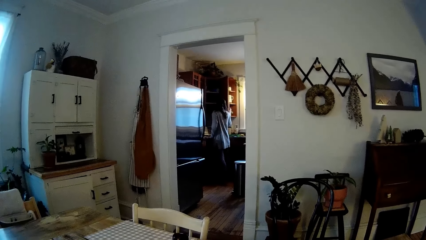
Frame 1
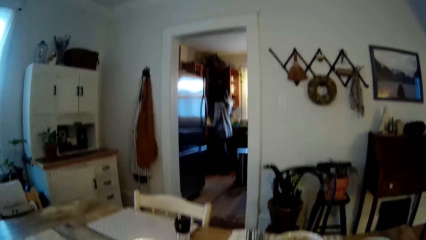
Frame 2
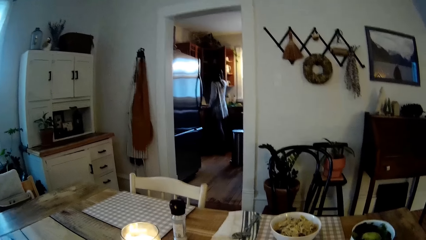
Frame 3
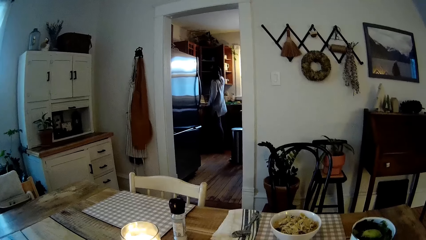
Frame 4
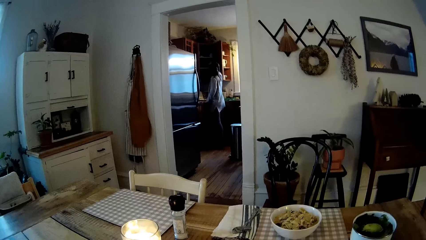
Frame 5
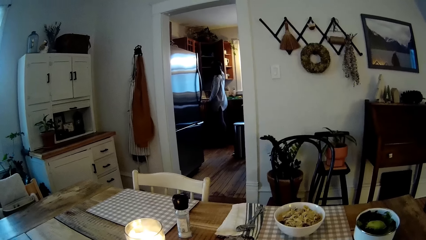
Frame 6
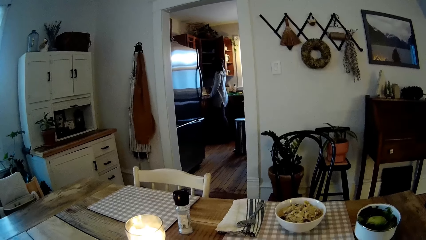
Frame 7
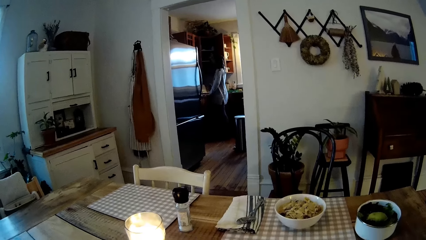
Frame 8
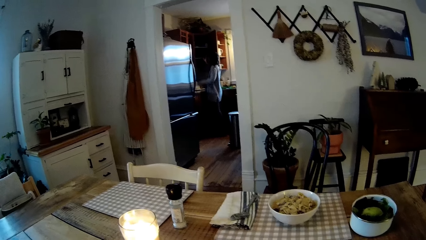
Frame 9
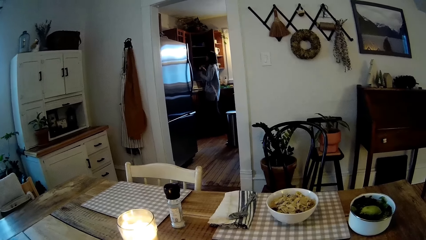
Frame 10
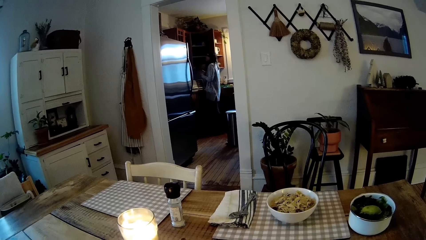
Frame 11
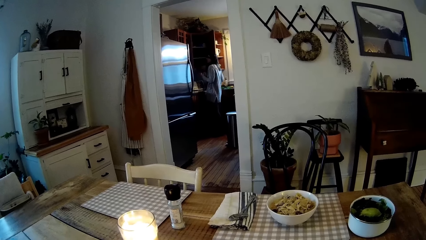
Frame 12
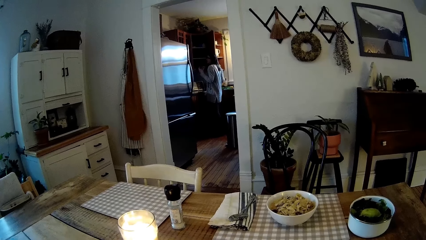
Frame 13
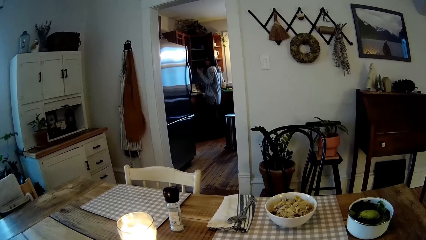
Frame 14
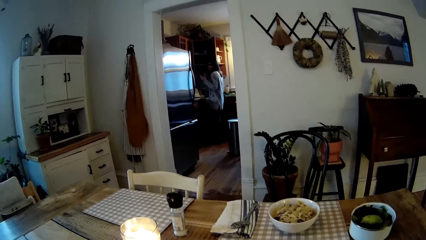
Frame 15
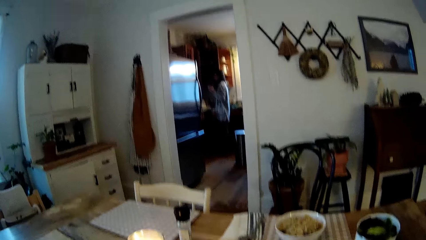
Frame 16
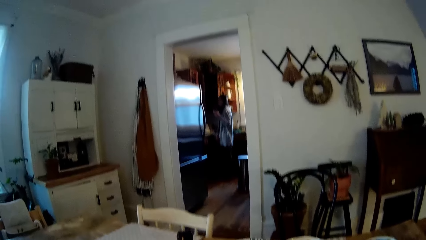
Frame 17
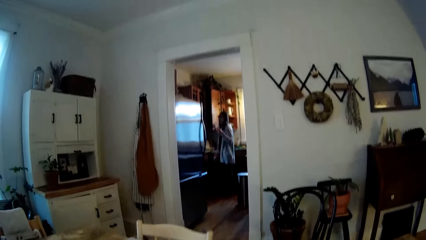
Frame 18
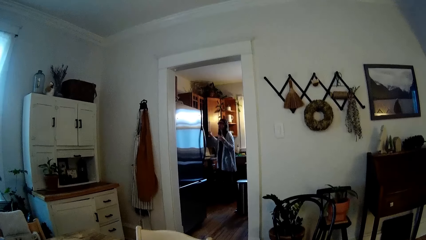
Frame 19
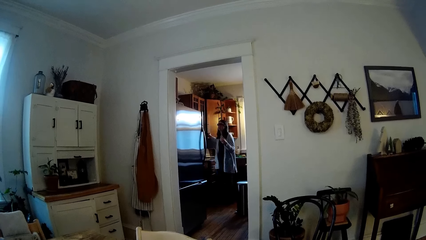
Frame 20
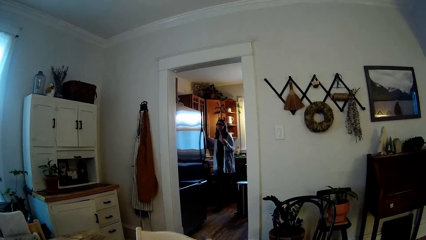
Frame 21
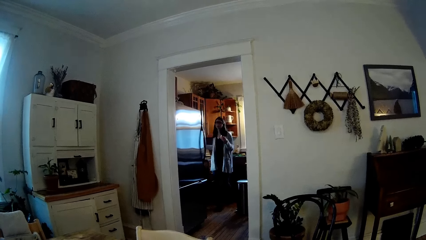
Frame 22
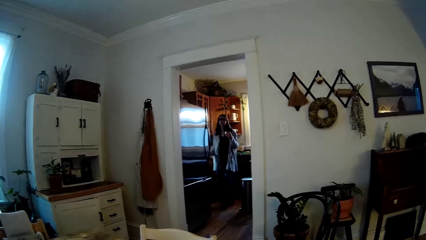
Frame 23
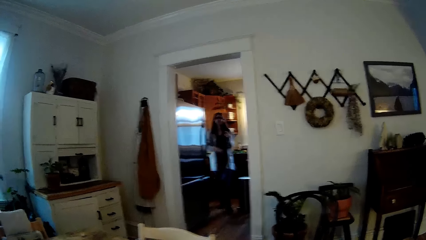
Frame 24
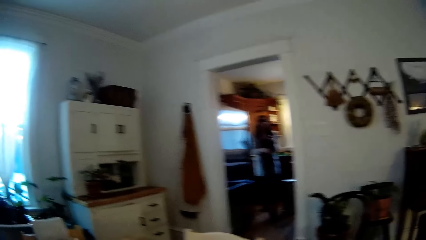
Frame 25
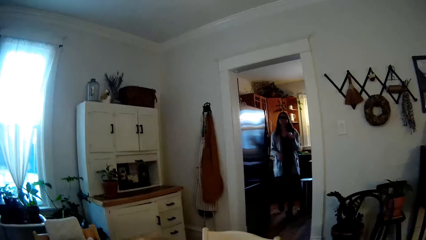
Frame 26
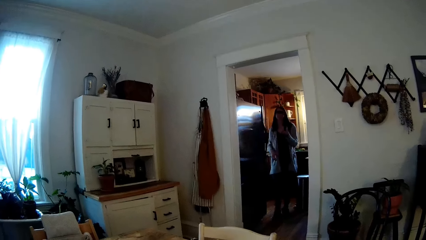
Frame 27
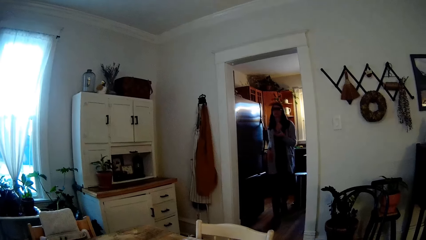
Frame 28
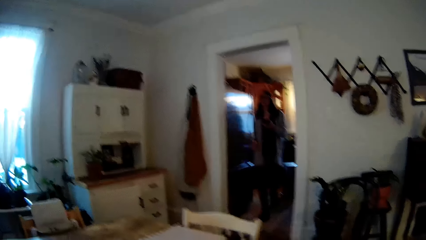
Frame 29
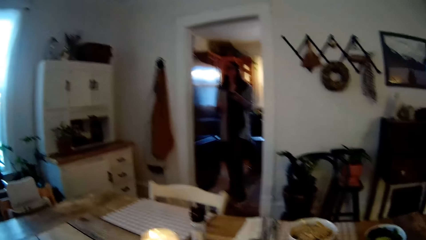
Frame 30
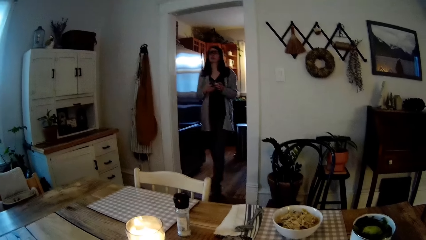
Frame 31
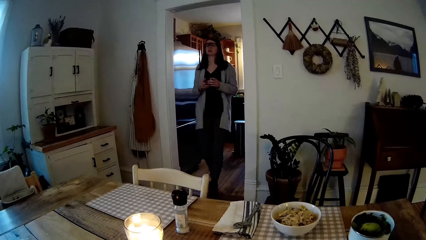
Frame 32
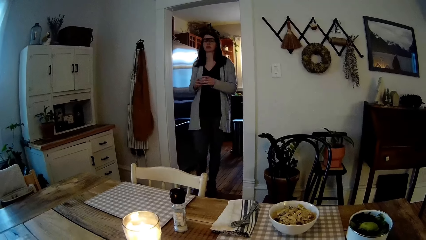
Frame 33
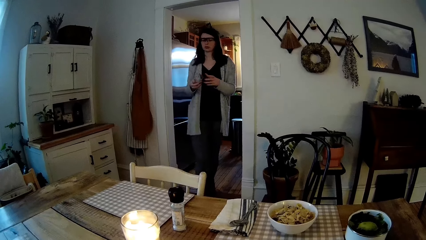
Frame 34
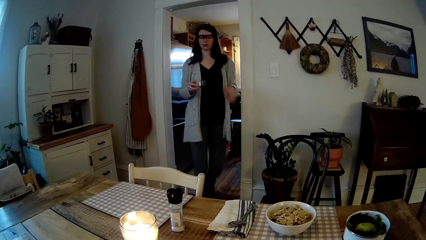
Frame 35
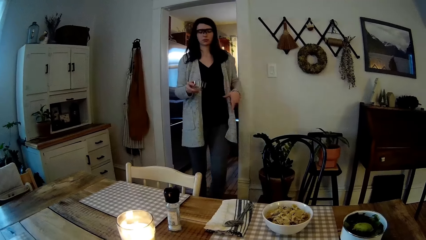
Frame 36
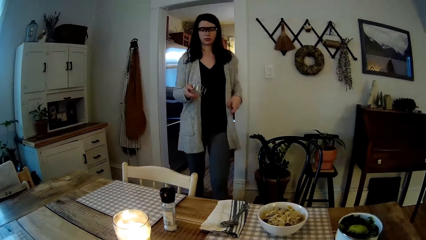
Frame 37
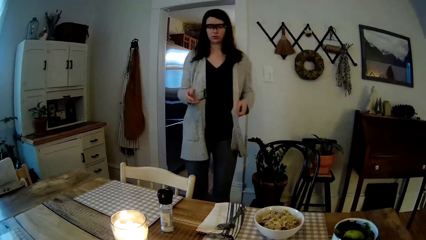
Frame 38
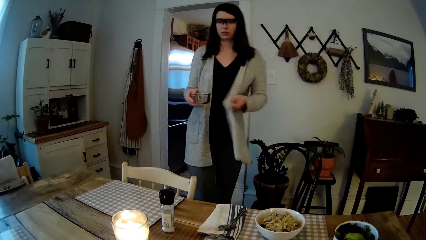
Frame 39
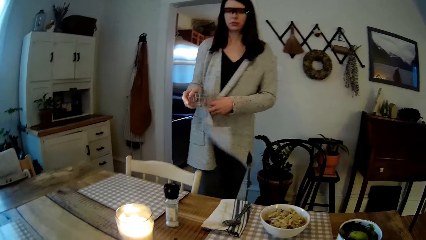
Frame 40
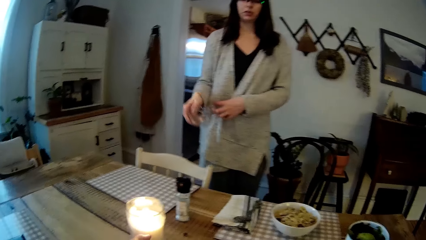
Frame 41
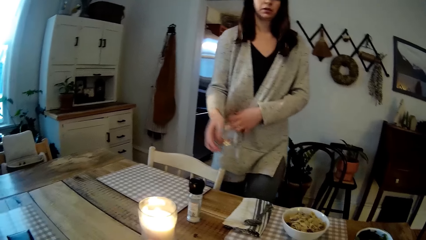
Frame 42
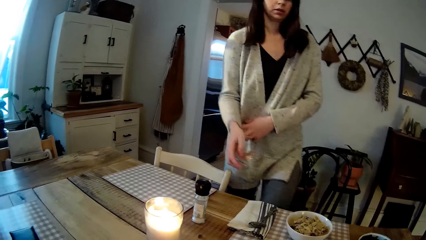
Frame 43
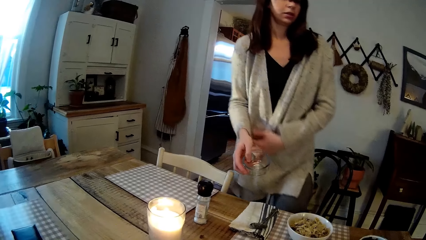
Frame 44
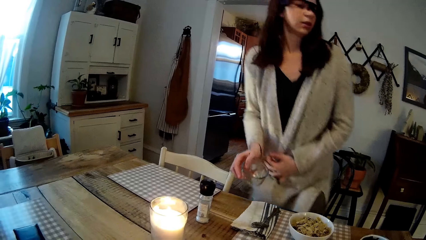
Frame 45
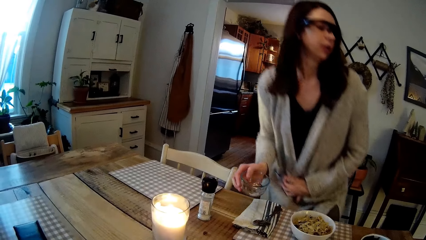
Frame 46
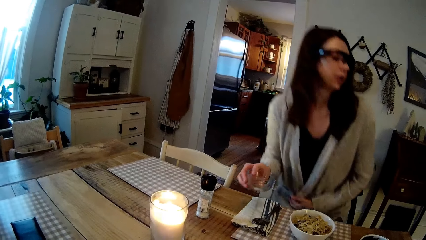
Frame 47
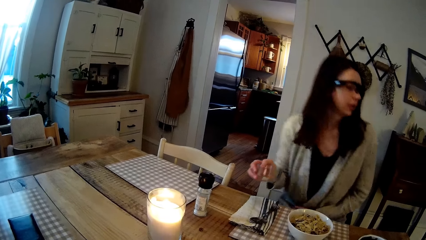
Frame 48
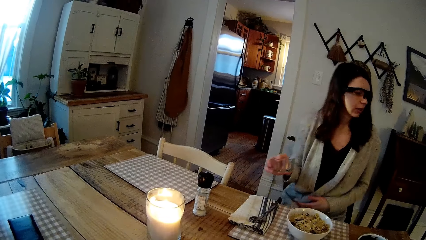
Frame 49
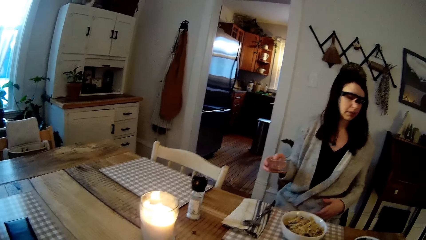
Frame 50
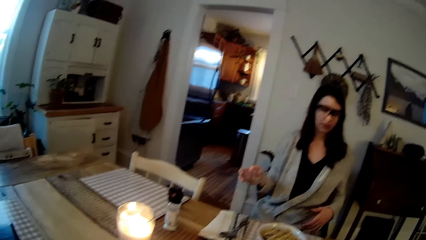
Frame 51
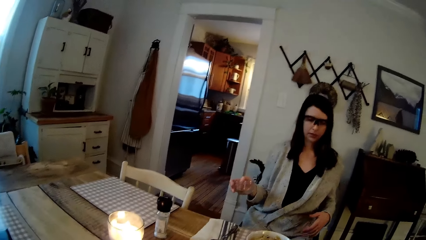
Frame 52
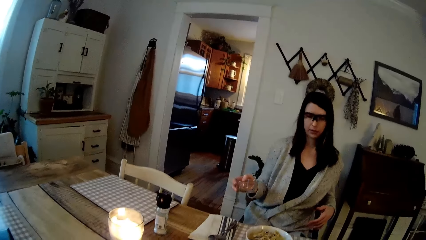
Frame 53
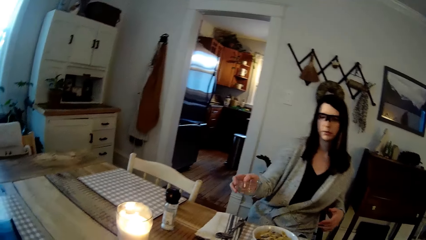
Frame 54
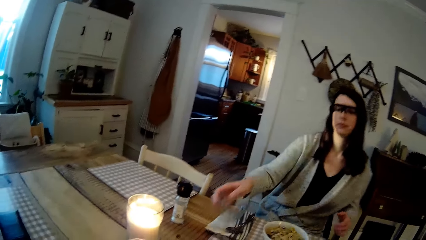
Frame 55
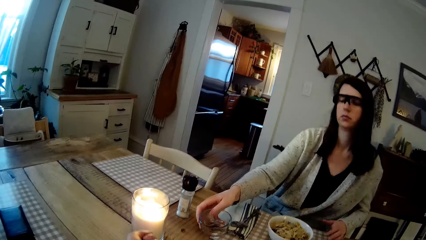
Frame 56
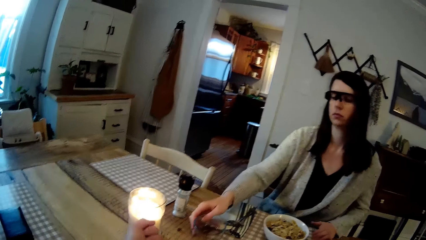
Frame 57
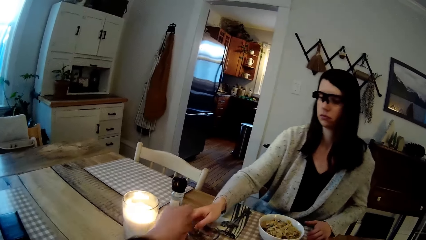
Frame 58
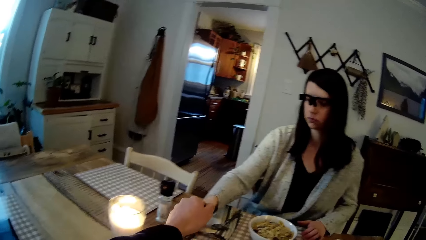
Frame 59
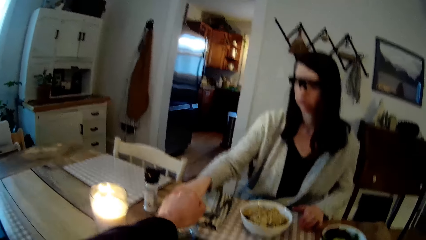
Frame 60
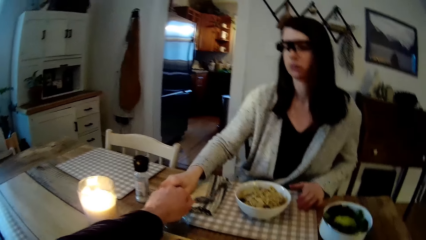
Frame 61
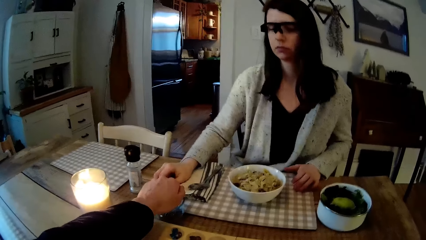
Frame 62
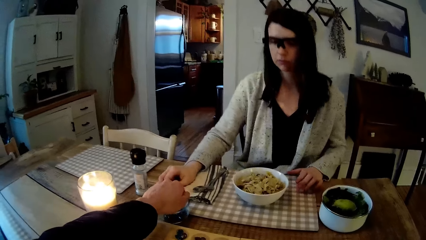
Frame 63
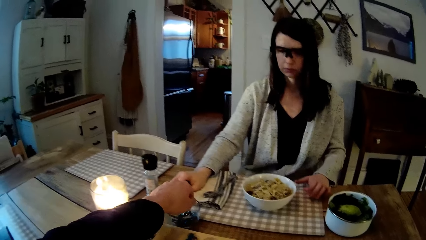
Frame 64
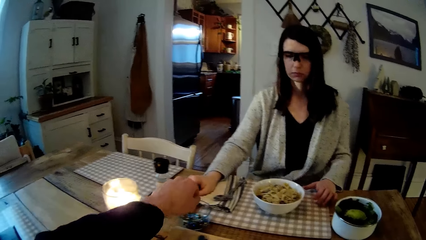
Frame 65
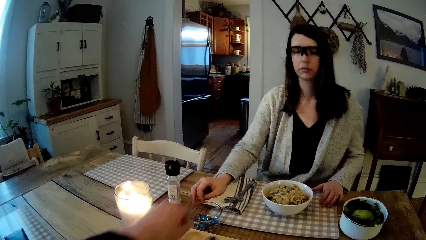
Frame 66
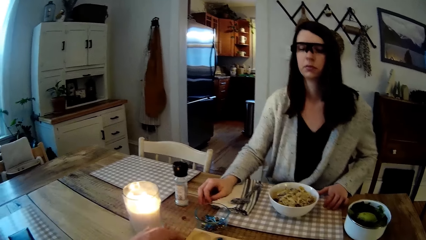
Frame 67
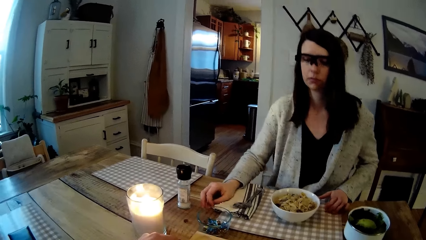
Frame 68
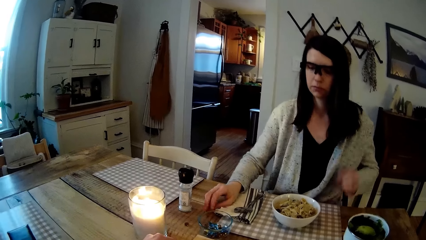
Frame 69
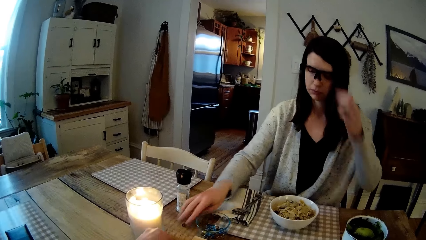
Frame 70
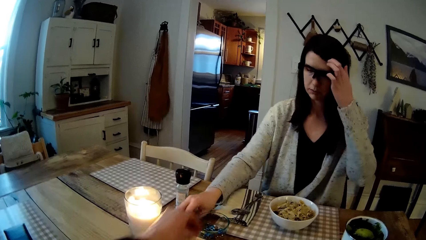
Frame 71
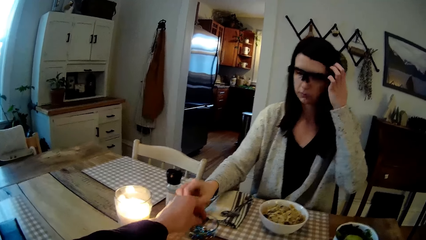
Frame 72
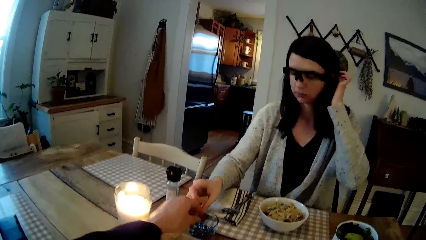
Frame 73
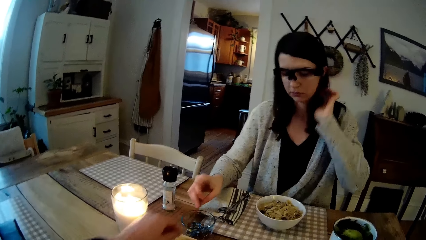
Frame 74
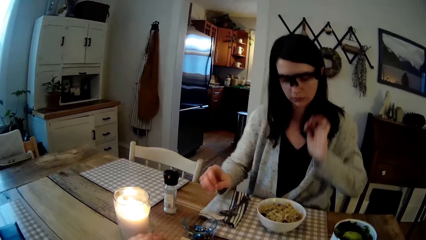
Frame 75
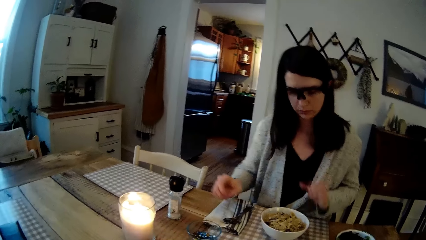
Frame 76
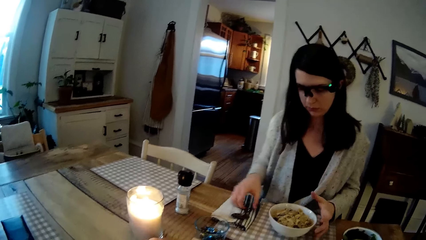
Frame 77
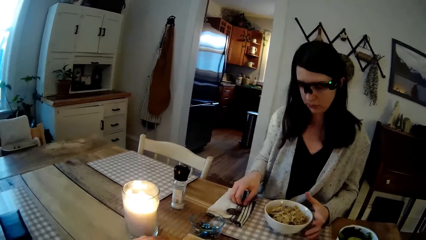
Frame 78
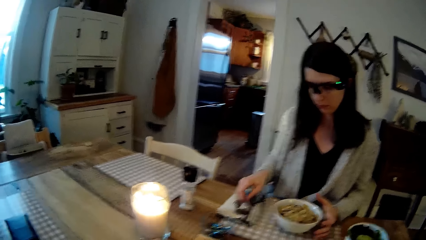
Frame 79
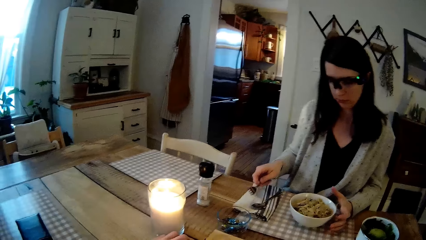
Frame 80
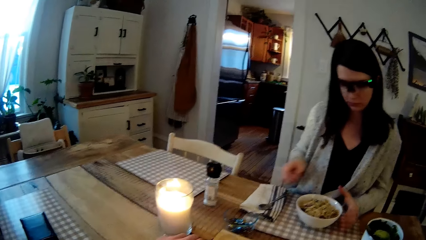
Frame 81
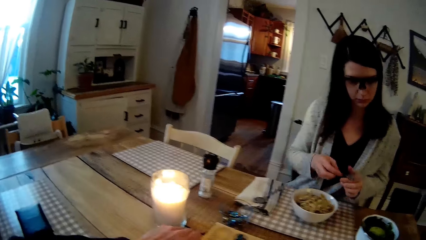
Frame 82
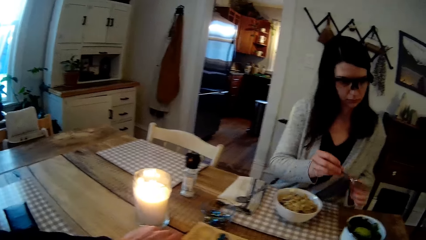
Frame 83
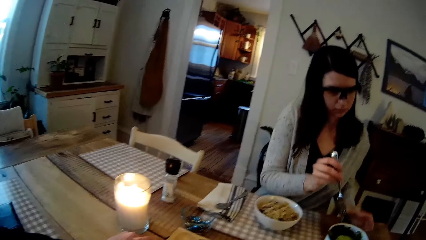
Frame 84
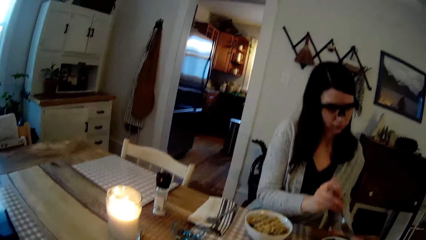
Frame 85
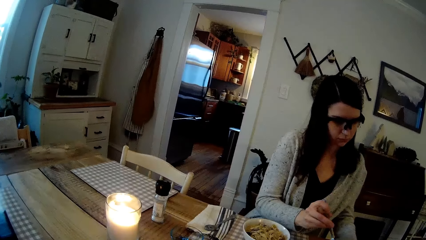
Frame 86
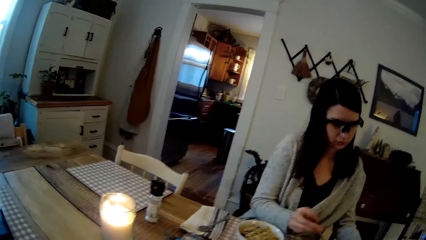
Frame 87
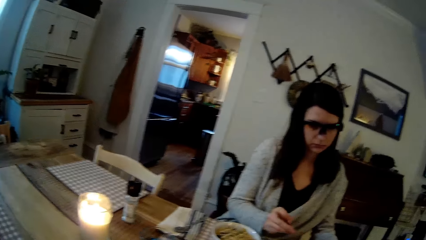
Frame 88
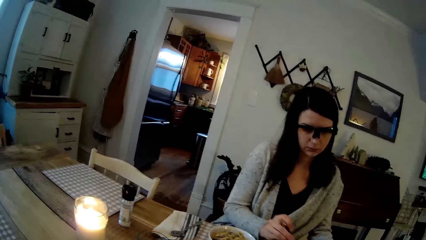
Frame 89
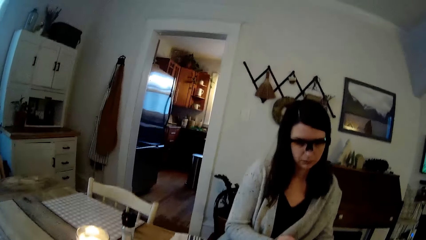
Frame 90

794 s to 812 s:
The camera wearer converses with the woman. The woman picks up a small bowl from the cabinet with her right hand, passes the small bowl in her right hand to her left hand, and closes the cabinet with her right hand. The woman walks into the dining room from the kitchen. The camera wearer converses with the woman. The woman passes the small bowl in her left hand to her right hand, sits on the chair in the dining room, looks around the table, and drops the small bowl in her right hand on the table. The camera wearer drops some playing stones or seeds in his left hand inside the small bowl. The woman picks up a seed and drops the seed in the bowl. The camera wearer converses with the woman. The woman picks up a fork from the table with her right hand. The camera wearer converses with the woman.
